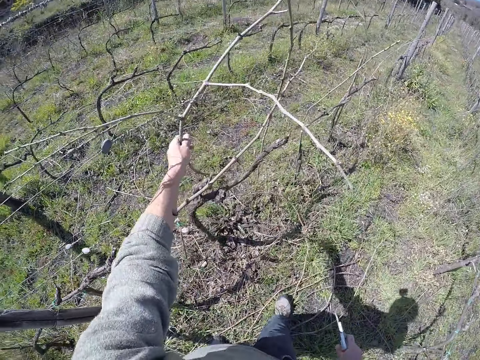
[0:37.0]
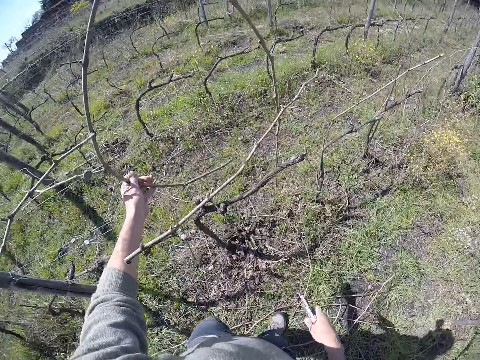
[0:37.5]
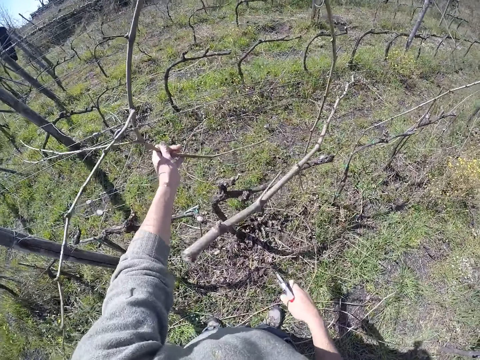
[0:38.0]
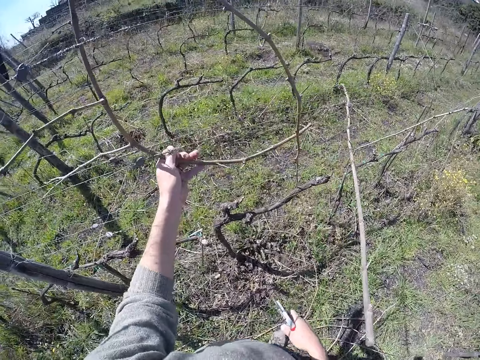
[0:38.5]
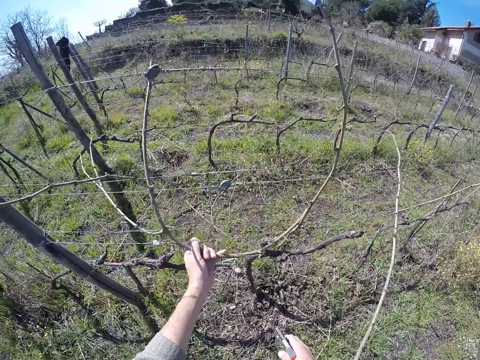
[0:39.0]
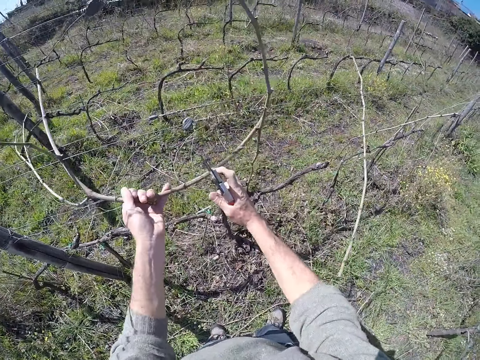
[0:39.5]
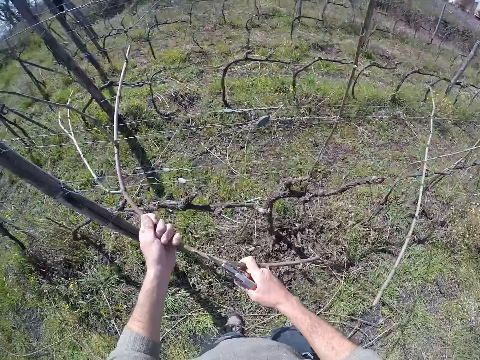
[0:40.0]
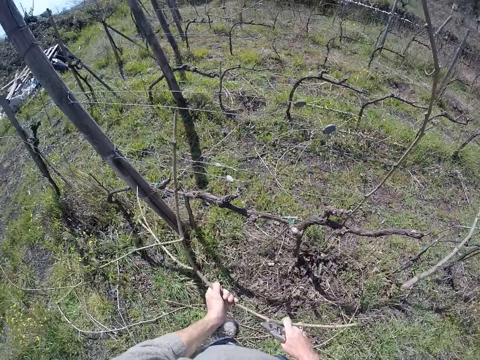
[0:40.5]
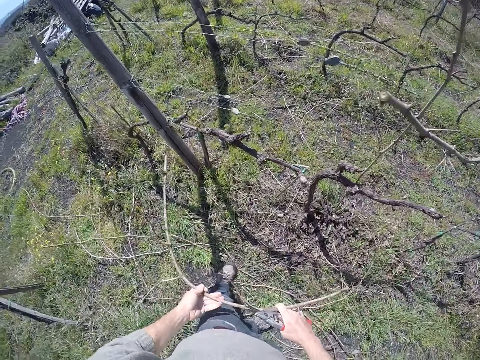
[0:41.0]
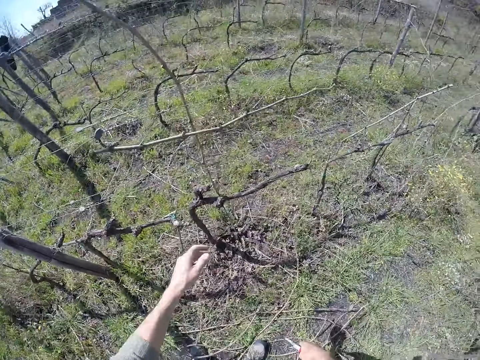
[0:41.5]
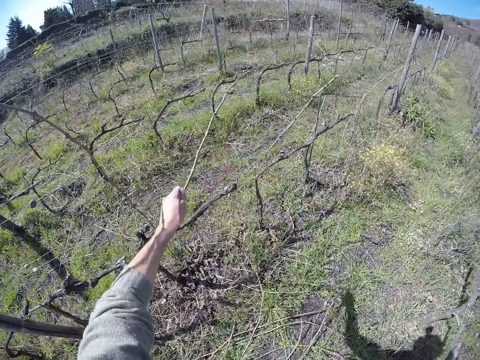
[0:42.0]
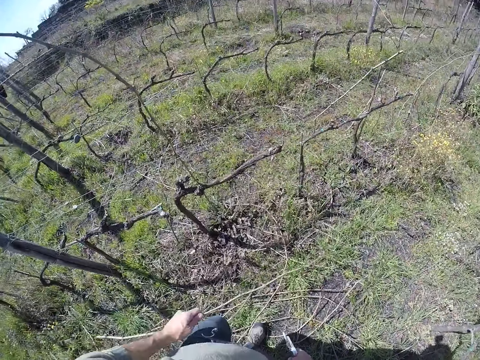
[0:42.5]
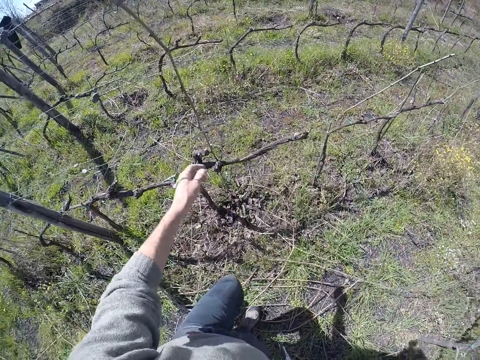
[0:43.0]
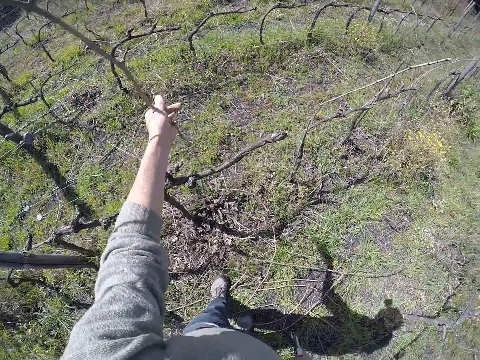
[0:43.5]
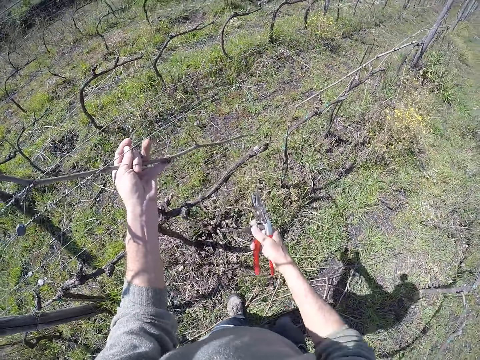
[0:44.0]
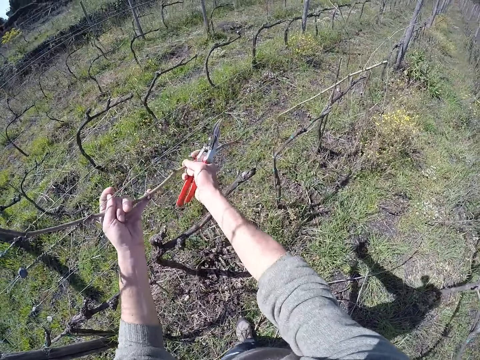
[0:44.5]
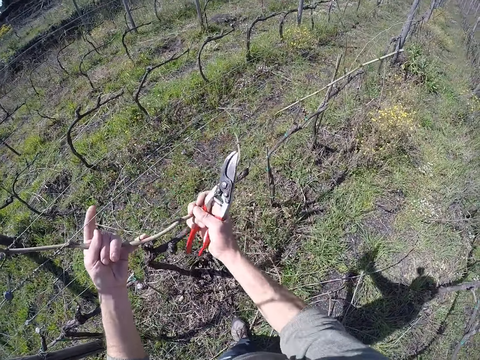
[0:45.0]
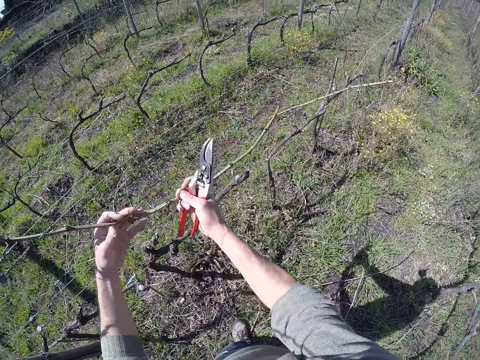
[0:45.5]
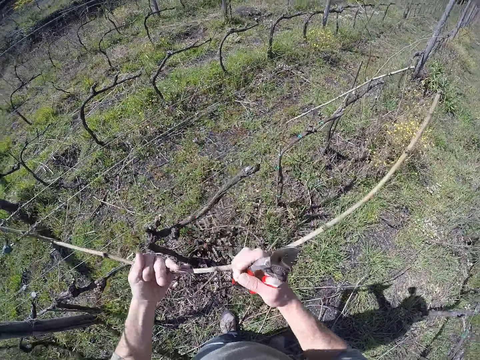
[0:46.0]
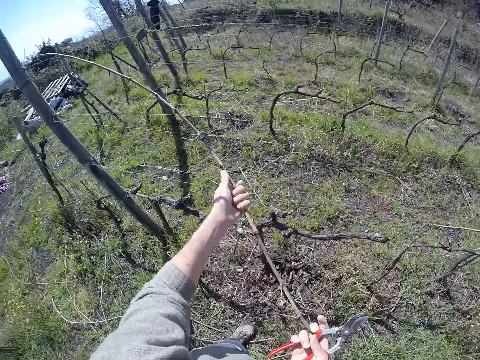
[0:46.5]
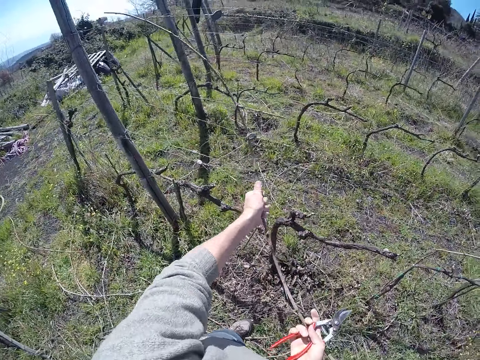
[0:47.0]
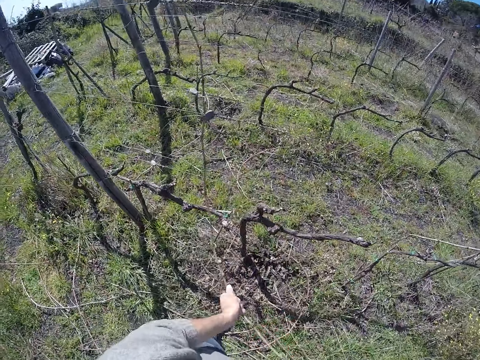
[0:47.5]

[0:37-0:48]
The camera wearer drops the dried twig in his right hand to the ground. He removes a dried twig from the wire fence post with his left hand. He removes the dried twig from the wire fence post with both hands. He drops the dried twig in both hands to the ground. He removes a dried twig from the wire fence post with his left hand. He drops the dried twig in his left hand to the ground. He removes a dried twig from the wire fence post with his left hand. He removes the dried twig from the wire fence post with both hands.

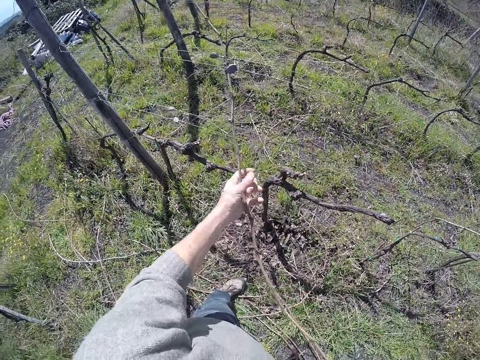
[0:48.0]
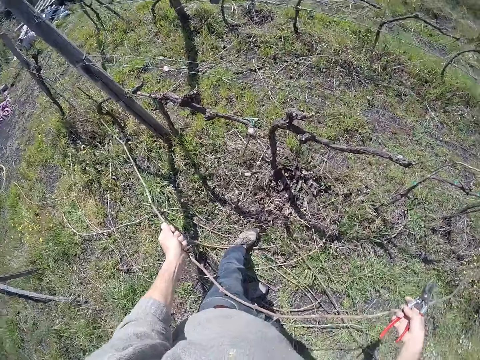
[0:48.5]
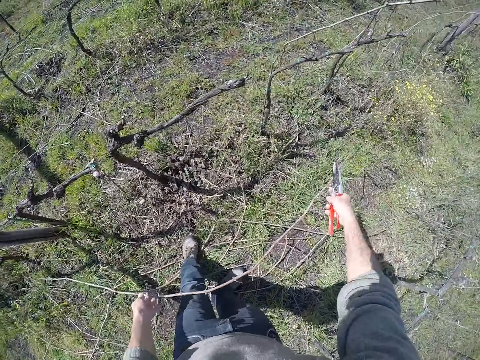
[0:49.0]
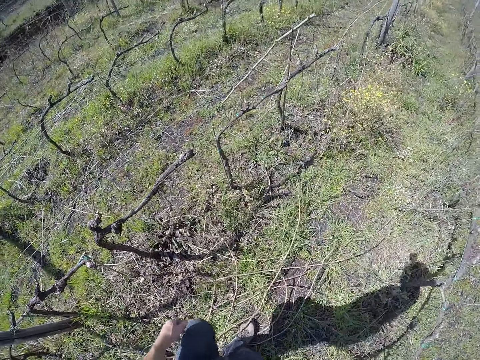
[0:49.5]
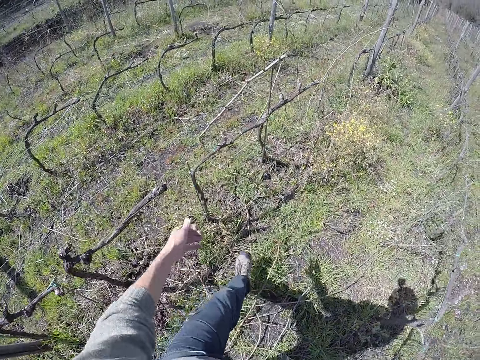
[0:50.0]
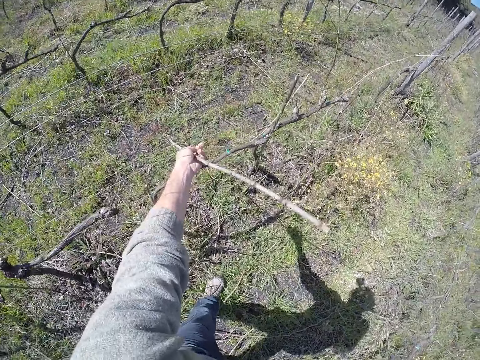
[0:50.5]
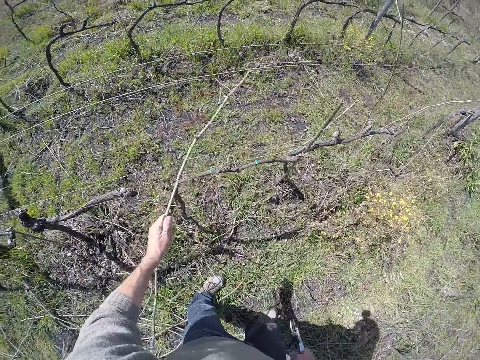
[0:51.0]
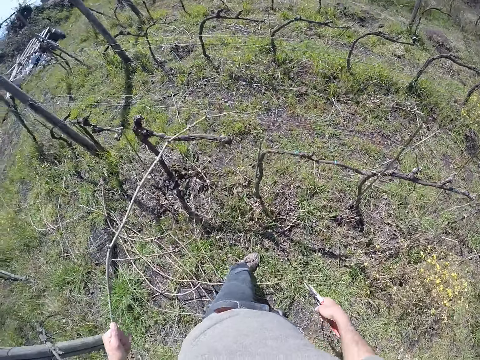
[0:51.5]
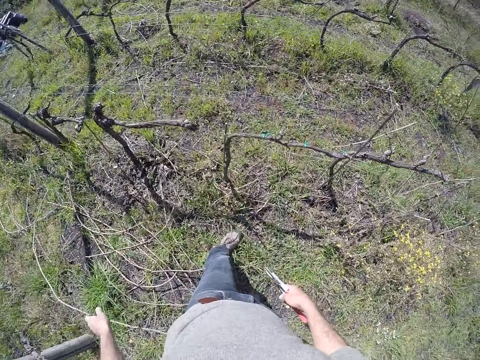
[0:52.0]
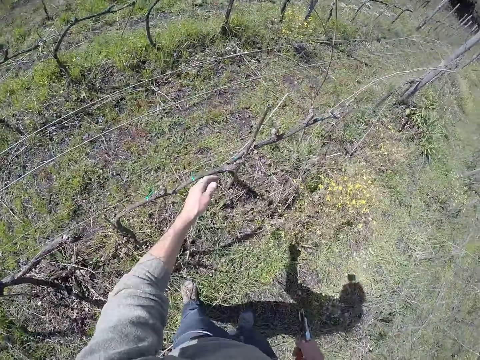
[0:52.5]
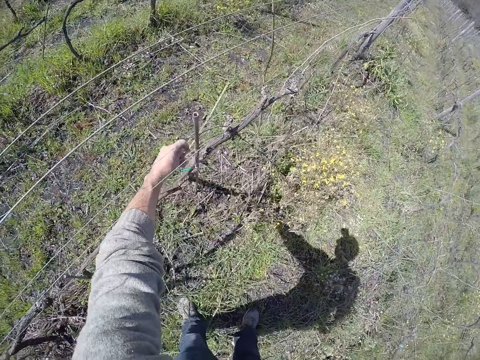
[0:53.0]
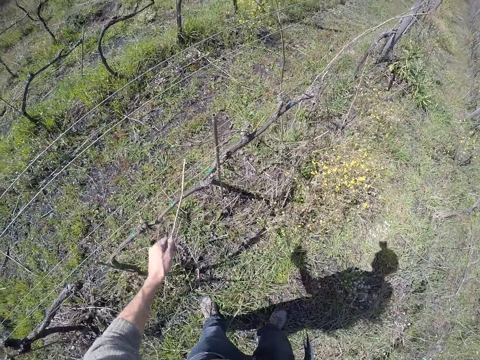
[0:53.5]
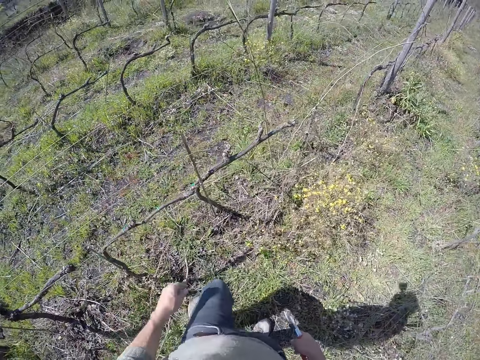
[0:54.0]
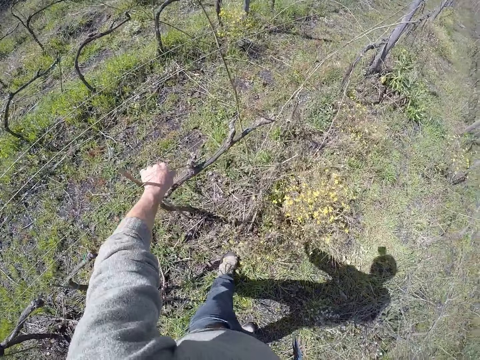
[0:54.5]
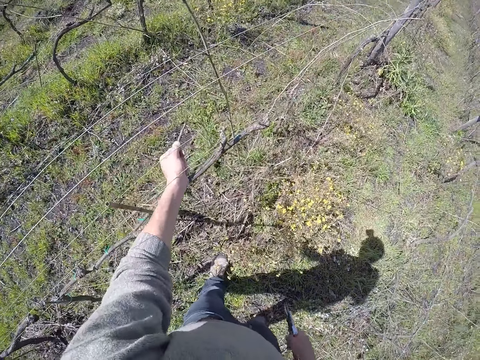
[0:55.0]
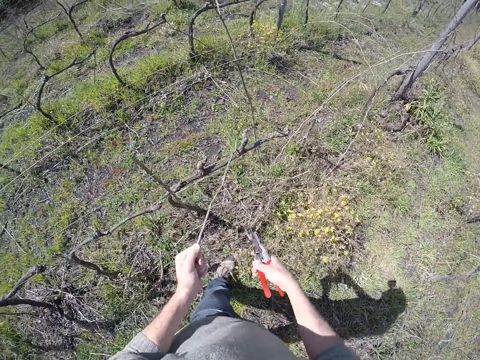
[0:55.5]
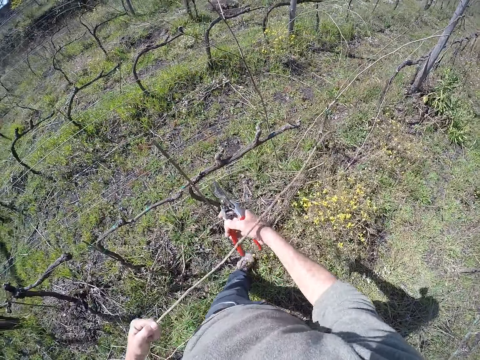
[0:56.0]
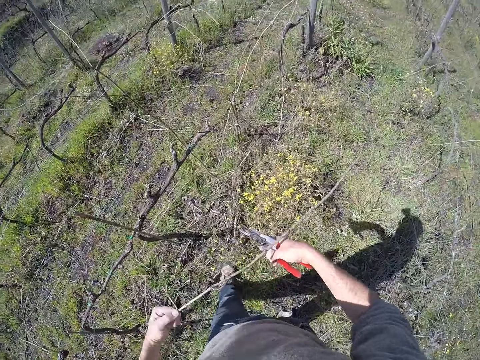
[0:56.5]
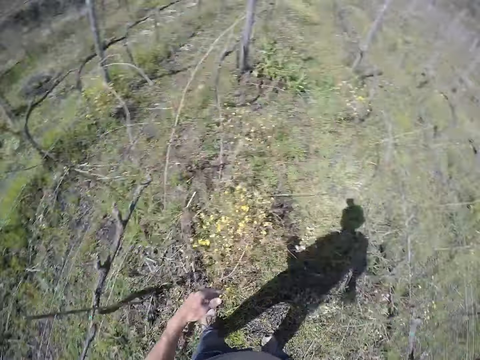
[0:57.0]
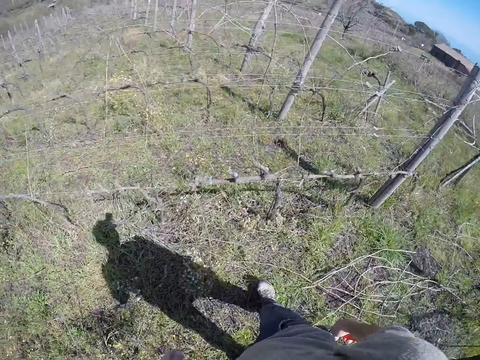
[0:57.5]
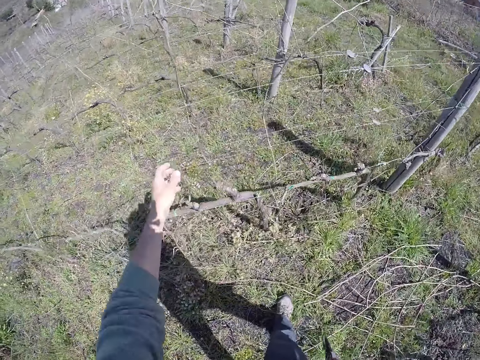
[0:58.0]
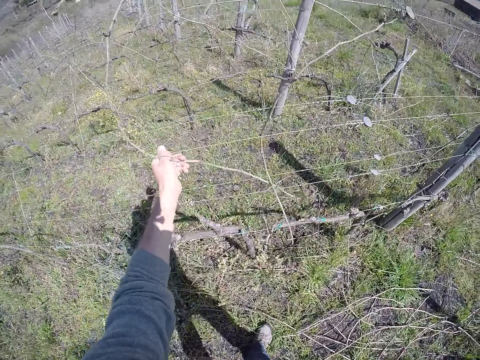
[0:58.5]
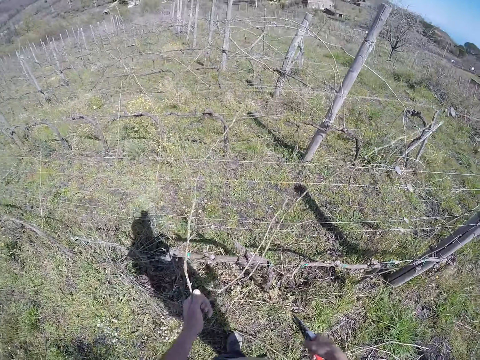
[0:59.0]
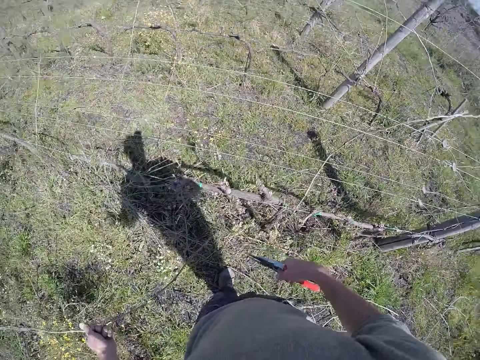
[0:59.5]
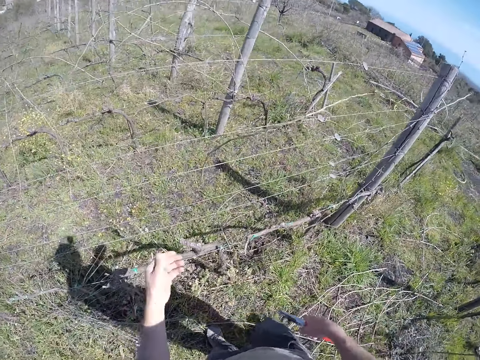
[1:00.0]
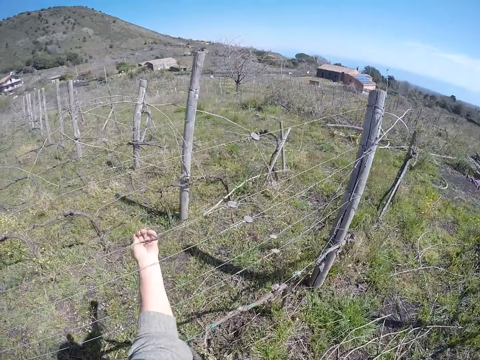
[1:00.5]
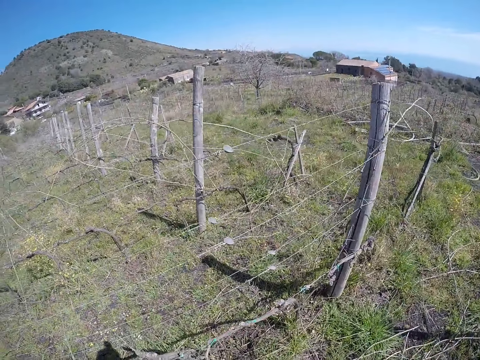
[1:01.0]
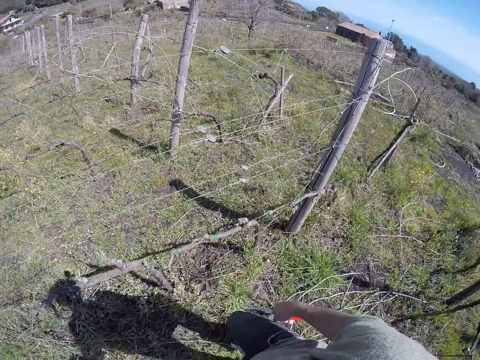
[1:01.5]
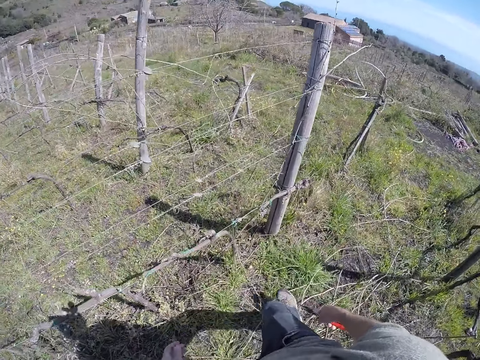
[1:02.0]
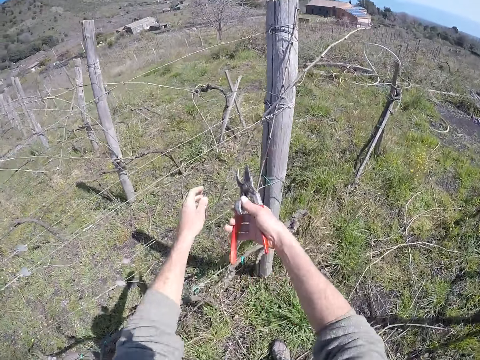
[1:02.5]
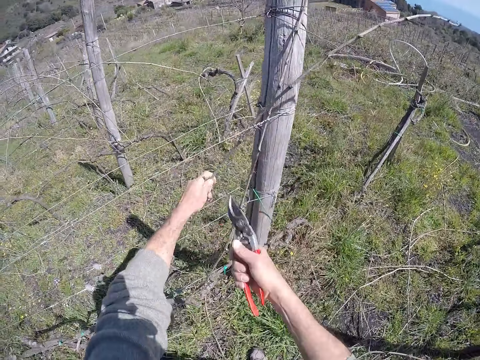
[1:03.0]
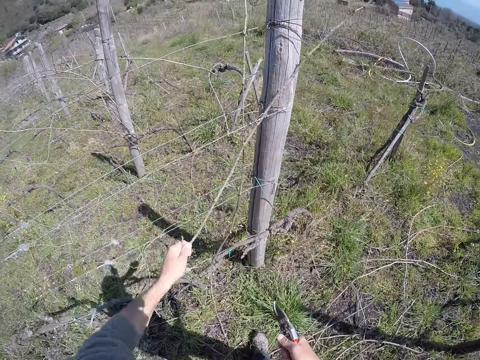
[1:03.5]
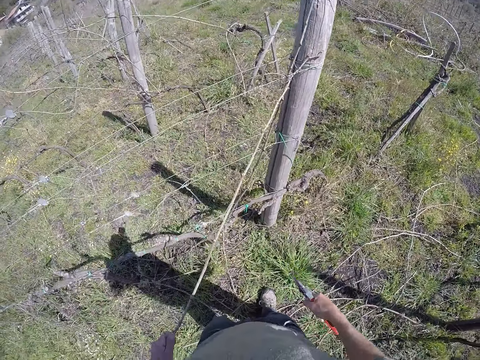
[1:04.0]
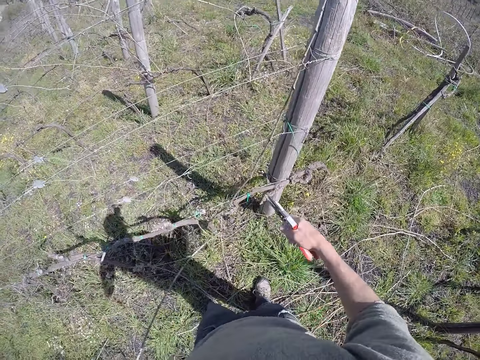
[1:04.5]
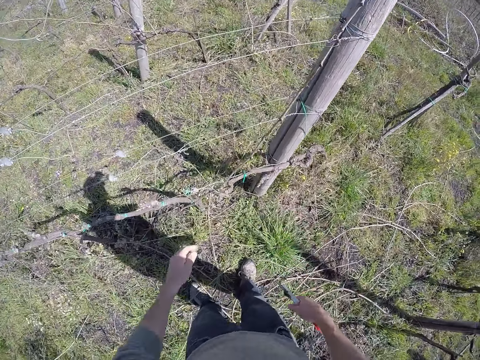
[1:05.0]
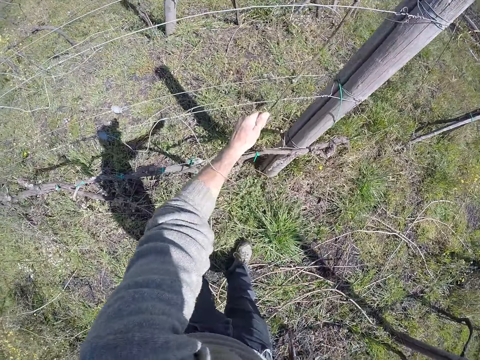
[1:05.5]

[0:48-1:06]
The camera wearer drops the dried twig in both hands to the ground. He removes a dried twig from the wire fence post with his left hand. He drops the dried twig in his left hand to the ground. He removes a dried twig from the wire fence post with his left hand. He drops the dried twig in his left hand to the ground. He removes a dried twig from the wire fence post with his left hand. He drops the dried twig in his left hand to the ground. He turns around. He removes a dried twig from the wire fence post with his left hand. He puts a dry branch on the ground. He removes a dried twig from the wire fence post with his left hand. He puts a dry branch on the ground. He cuts a dried twig with the secateur in his right hand. He removes the dried twig from the wire fence post with his left hand. He puts a dry branch on the ground. He removes a dried twig from the wire fence post with his left hand.
